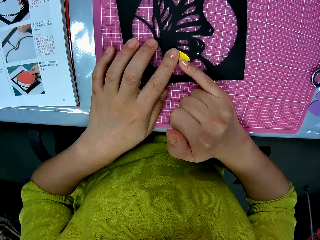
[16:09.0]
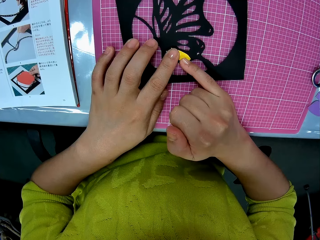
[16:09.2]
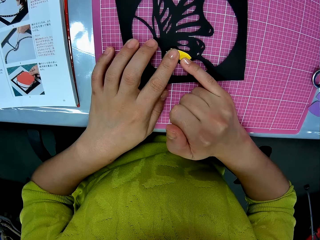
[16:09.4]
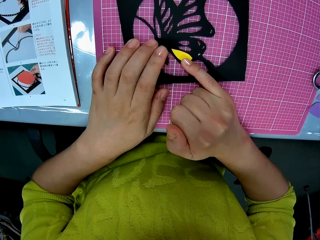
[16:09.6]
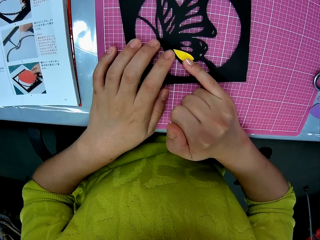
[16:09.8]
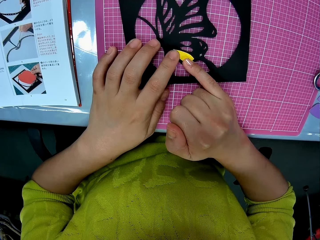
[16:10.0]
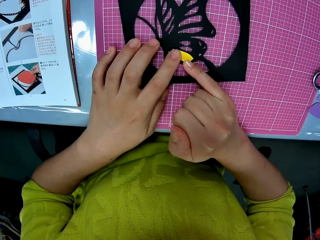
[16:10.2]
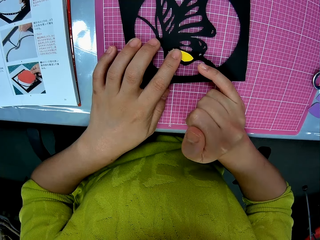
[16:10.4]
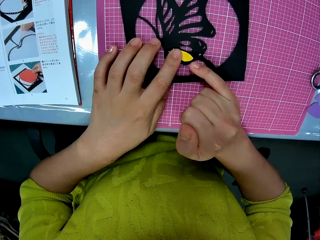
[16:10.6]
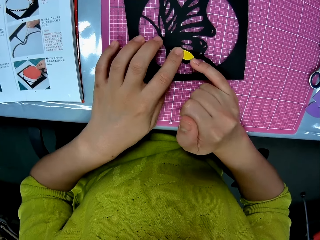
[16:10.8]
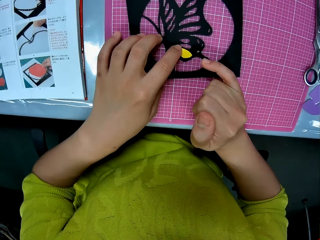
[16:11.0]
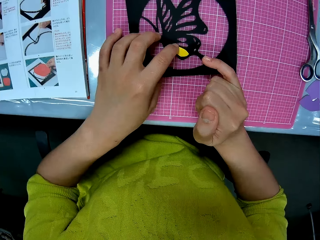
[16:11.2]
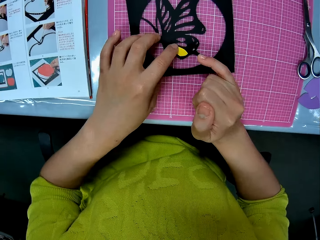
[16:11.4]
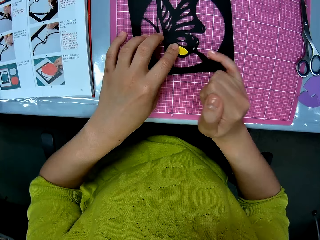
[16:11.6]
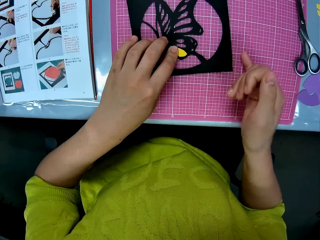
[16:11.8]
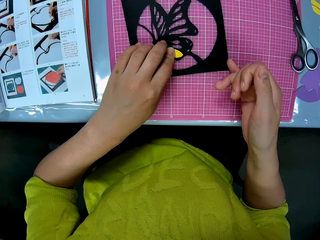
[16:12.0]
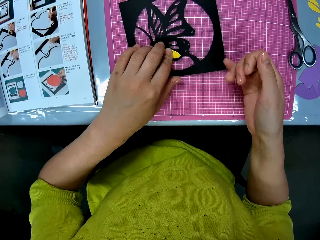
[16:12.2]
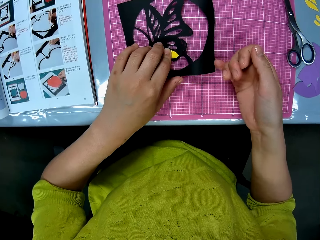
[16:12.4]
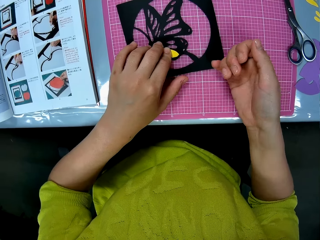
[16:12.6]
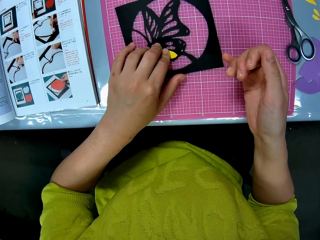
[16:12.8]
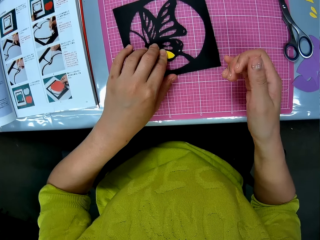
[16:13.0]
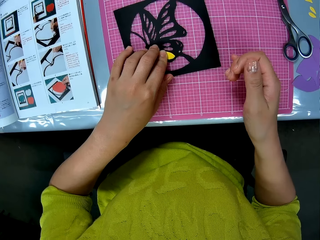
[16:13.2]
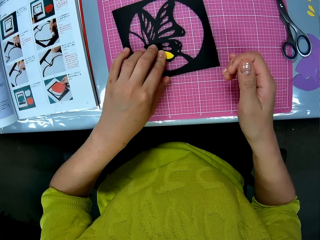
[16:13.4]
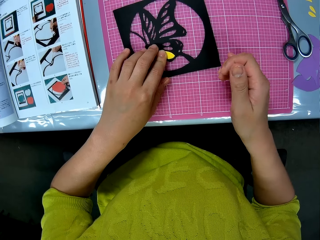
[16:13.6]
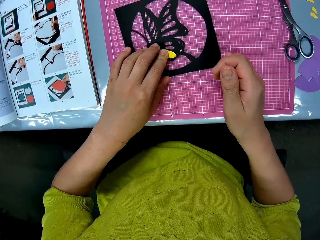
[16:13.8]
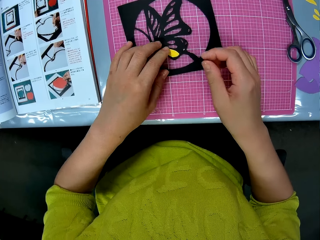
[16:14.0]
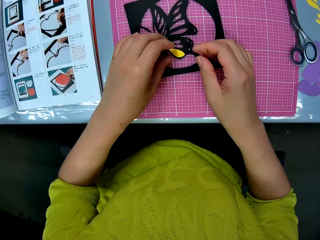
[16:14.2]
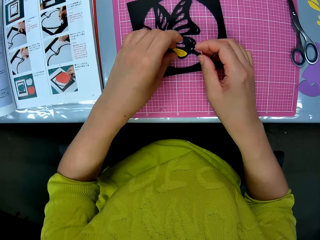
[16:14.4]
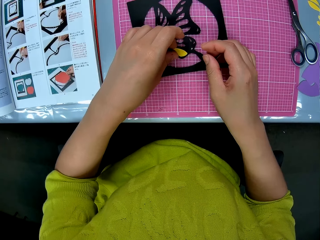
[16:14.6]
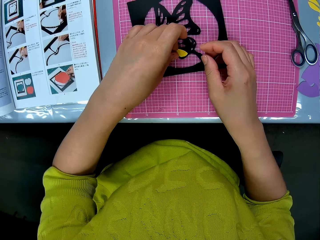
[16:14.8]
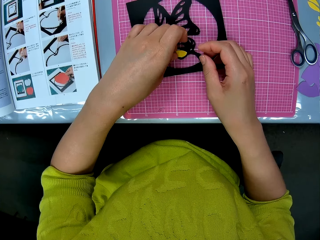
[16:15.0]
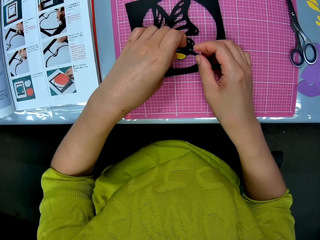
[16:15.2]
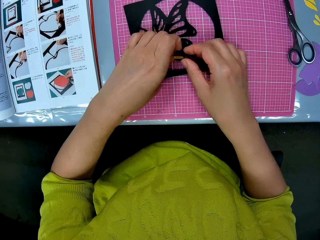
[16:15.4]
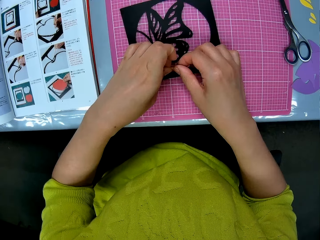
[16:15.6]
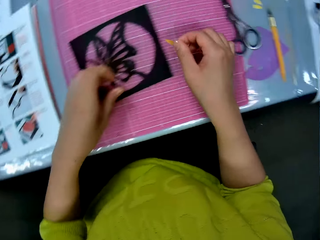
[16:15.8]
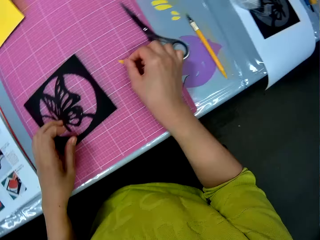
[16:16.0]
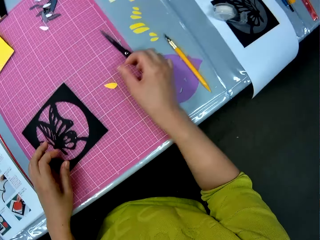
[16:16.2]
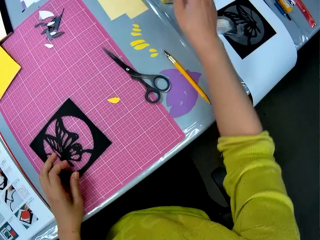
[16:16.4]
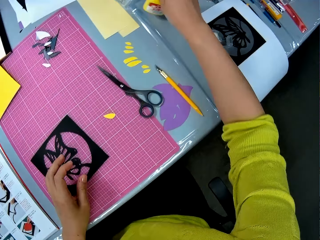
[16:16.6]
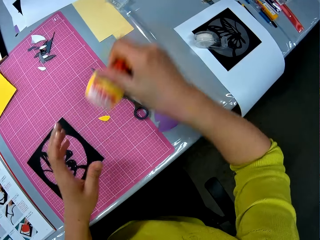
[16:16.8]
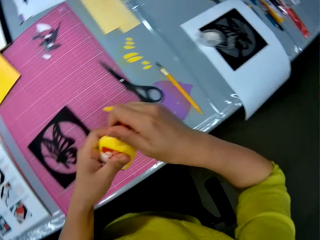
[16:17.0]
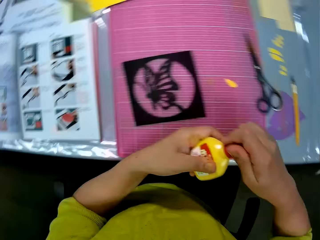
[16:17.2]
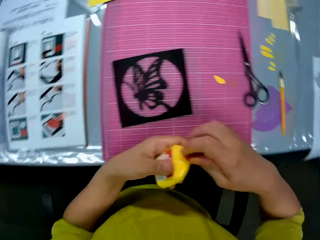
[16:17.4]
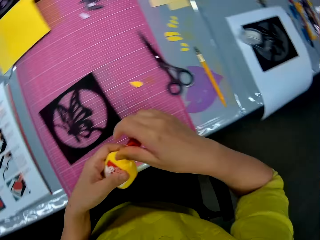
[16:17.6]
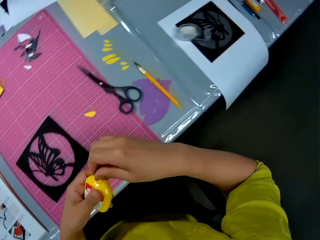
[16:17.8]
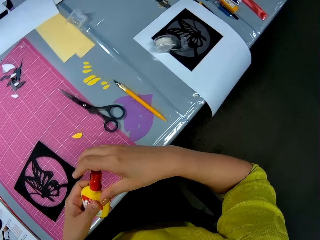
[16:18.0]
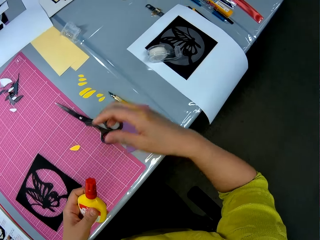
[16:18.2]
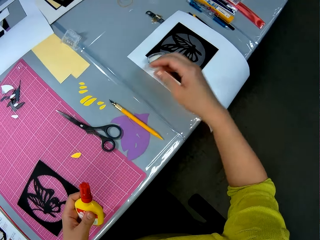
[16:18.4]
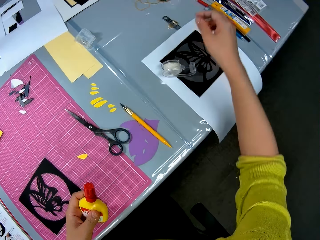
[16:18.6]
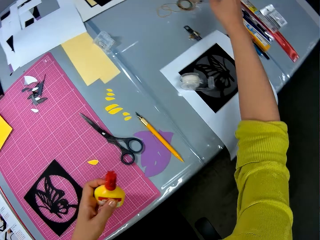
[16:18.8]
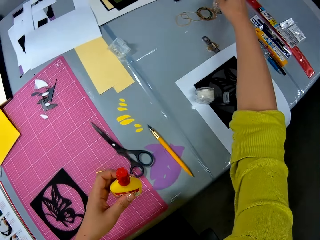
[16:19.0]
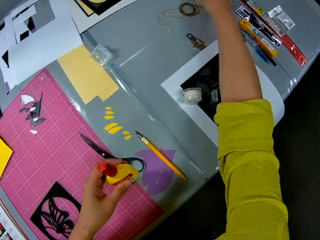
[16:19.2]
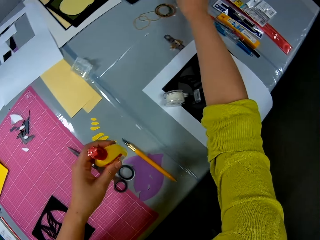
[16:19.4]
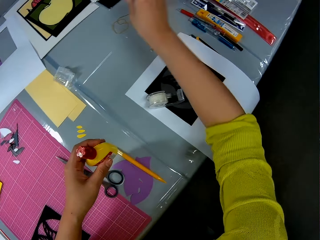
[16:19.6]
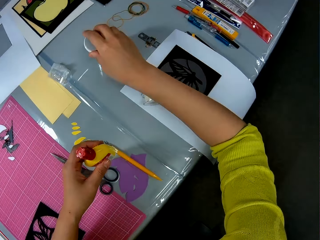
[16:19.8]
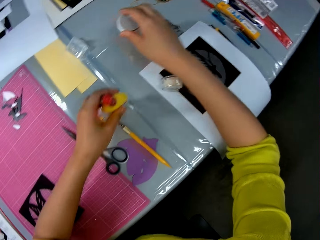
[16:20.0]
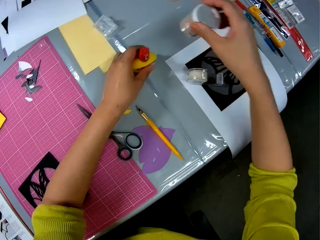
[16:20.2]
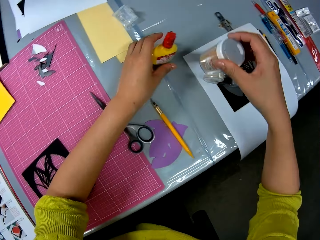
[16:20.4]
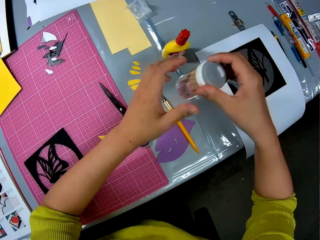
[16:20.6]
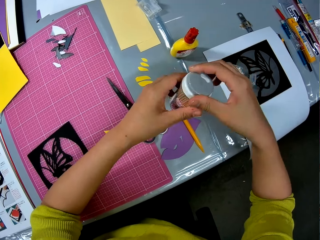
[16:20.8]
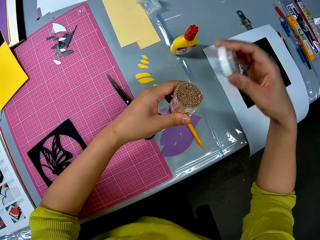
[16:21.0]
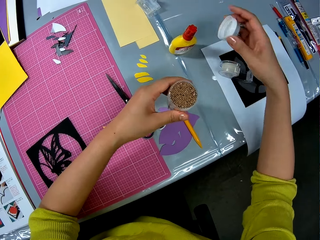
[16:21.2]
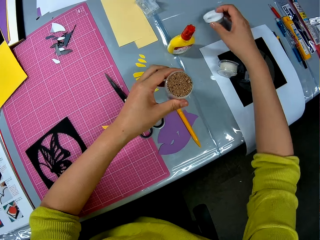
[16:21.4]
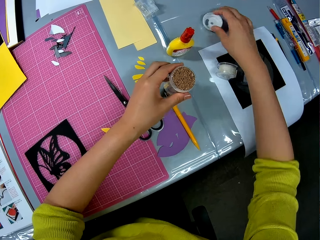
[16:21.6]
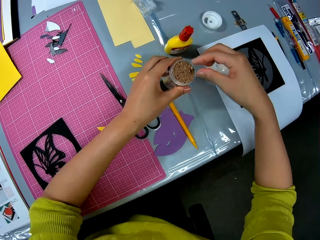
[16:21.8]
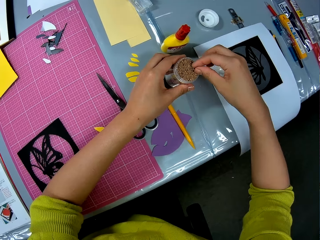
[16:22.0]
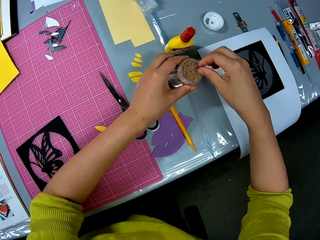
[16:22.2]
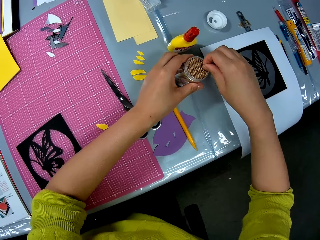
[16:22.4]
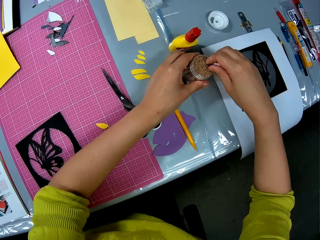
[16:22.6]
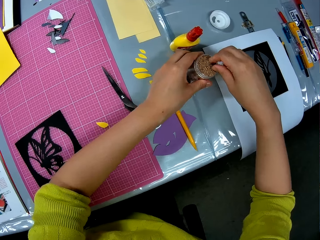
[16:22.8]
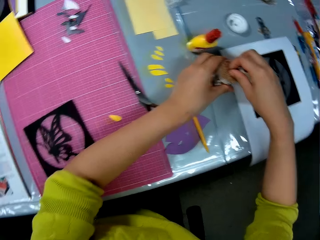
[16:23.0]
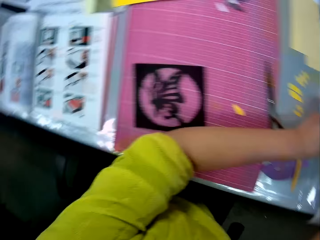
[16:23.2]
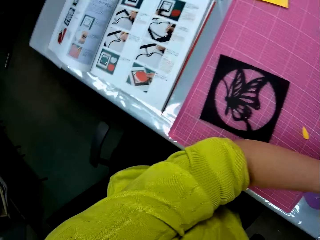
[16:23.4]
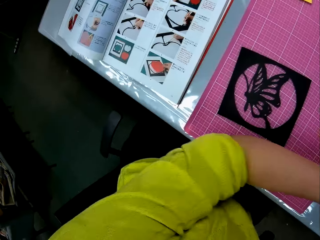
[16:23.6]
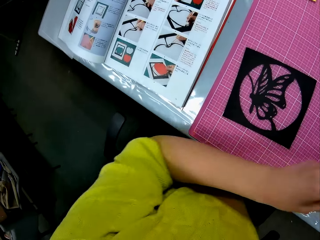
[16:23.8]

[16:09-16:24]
The camera wearer removes the piece from the butterfly cutout with her right hand. She puts the piece on the cutting mat. She picks up a glue container on the table with her right hand. She unscrews the glue container lid with her right hand. She holds the glue container with both hands. She picks up a toothpick container on the table with her right hand. She puts the glue container in her left hand on the table. She holds the toothpick container with both hands. She opens the cover of the toothpick container. She puts the cover of the toothpick container in her right hand on the table. She removes a toothpick inside the container. She puts the toothpick container in her left hand on the table.

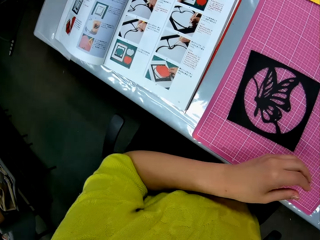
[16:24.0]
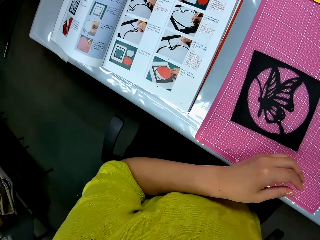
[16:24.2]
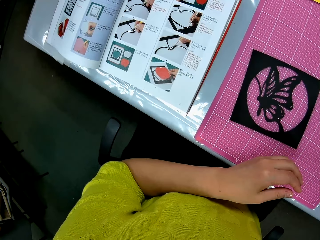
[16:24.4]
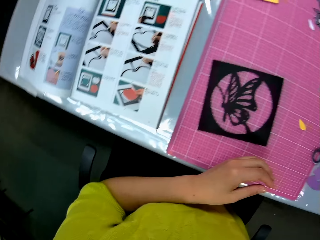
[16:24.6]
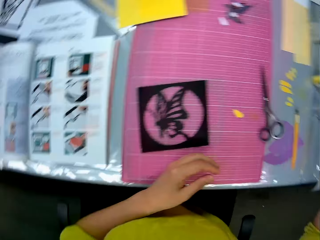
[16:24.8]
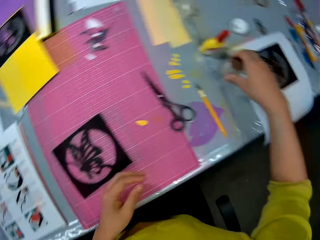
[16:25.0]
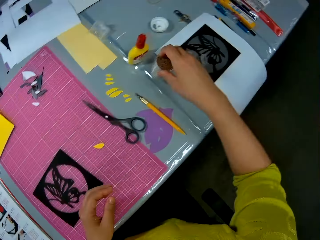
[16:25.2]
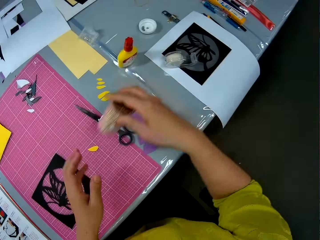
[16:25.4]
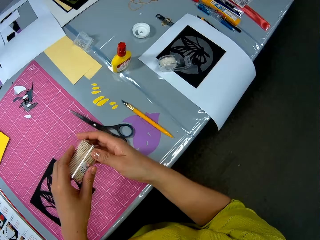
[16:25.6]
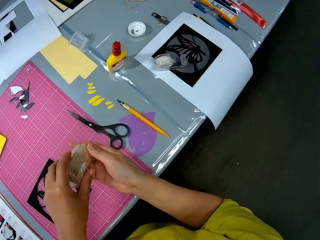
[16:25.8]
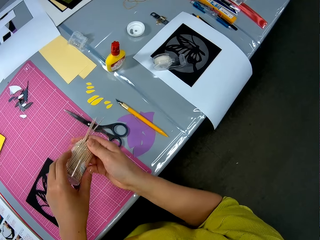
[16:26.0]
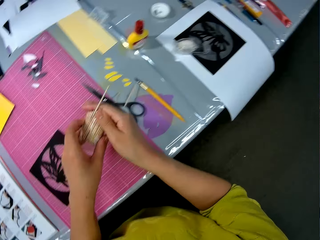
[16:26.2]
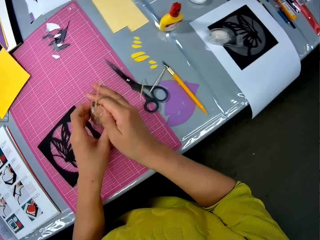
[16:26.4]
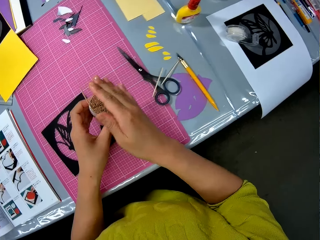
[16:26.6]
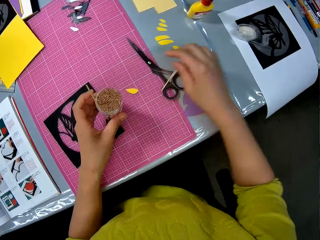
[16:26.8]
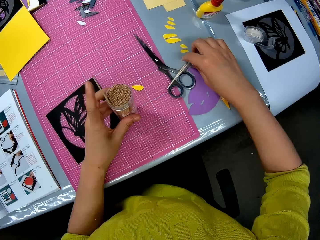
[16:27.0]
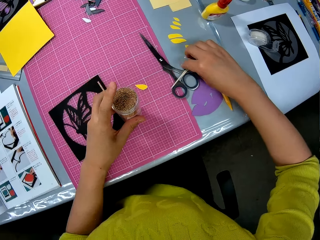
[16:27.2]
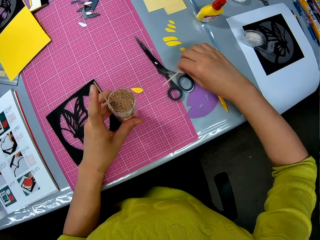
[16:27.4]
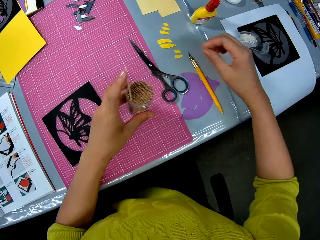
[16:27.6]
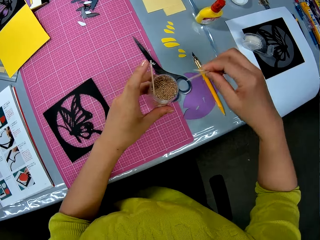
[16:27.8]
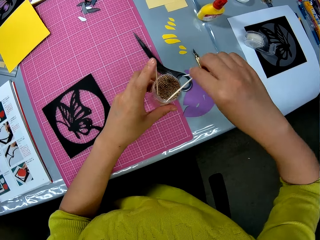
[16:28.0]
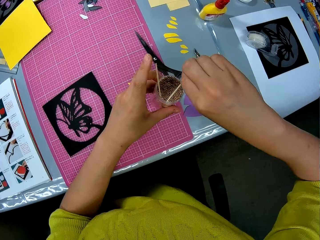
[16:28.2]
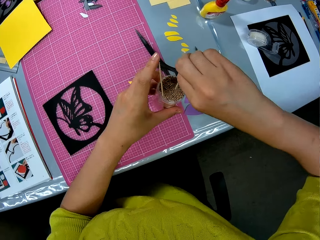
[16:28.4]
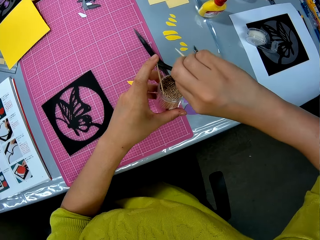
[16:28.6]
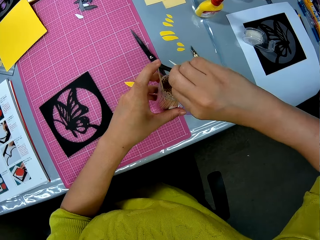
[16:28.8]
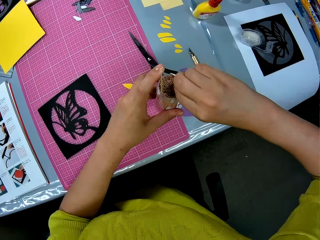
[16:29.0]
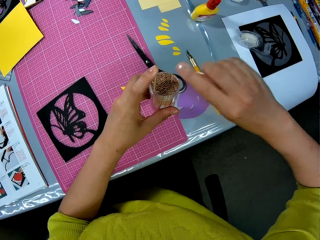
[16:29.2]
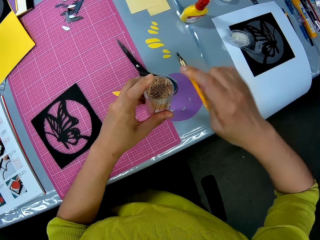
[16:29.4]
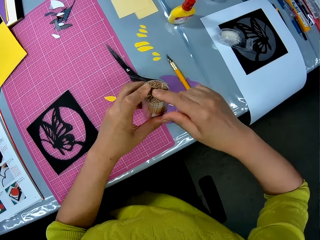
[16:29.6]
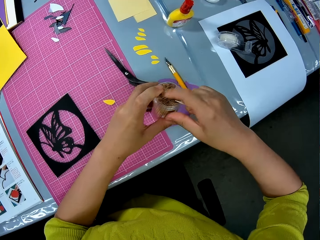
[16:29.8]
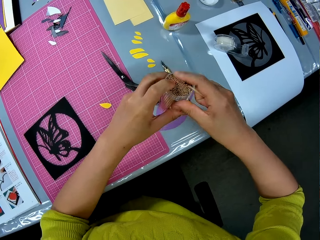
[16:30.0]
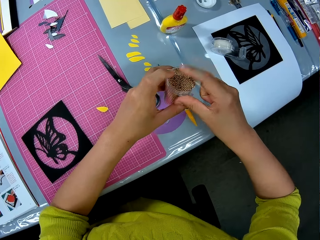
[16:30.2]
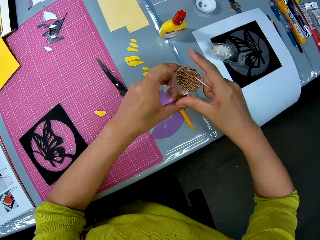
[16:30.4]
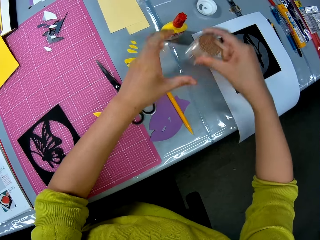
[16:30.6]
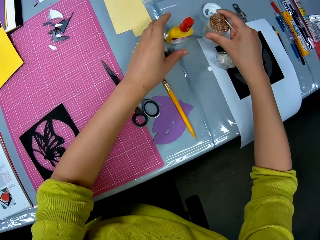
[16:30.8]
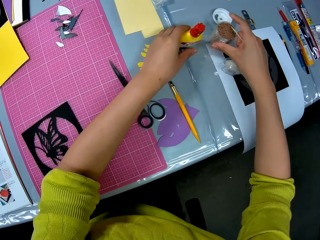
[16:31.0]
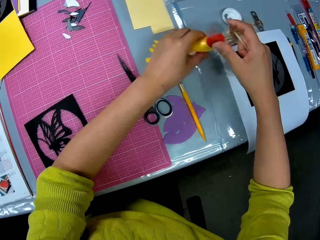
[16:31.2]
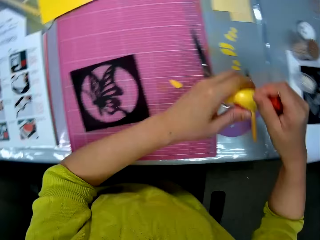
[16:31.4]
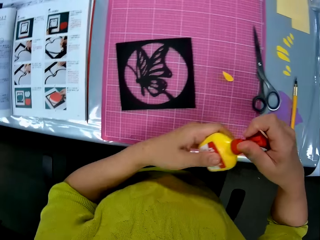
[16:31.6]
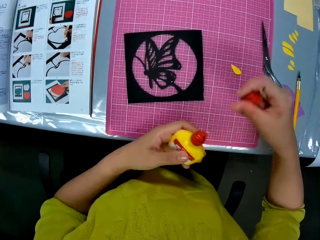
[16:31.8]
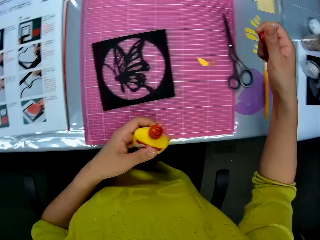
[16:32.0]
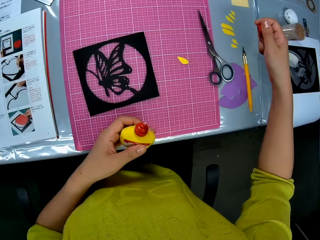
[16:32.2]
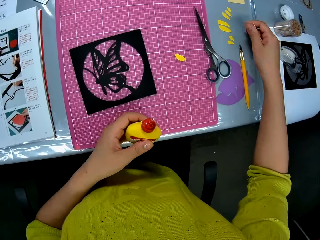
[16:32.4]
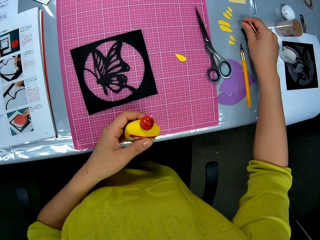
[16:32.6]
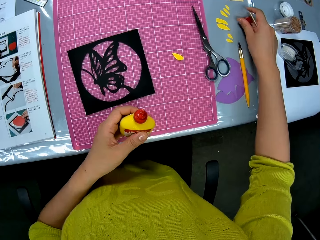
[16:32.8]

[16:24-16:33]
The camera wearer picks up the toothpick container on the table with her right hand. She holds the toothpick container with both hands. She pours out toothpicks on the cutting mat from the container. She picks up the toothpicks on the cutting mat with her right hand. She puts the toothpicks back into the toothpick container. She puts the toothpick container in her right hand on the table. She picks up the glue container on the table with her left hand. She opens the glue container lid with her right hand. She puts the glue container lid in her right hand on the table.
